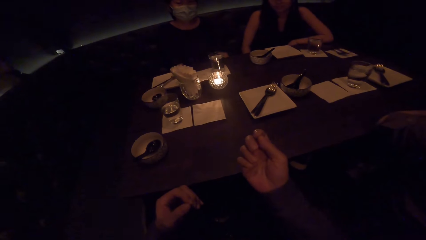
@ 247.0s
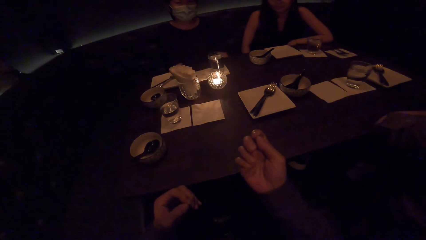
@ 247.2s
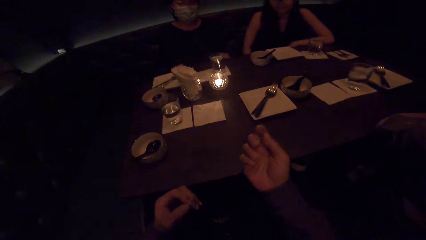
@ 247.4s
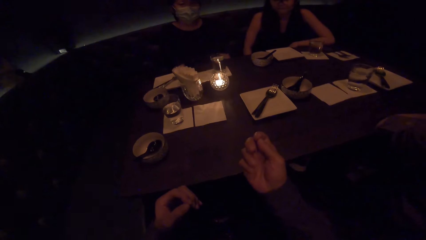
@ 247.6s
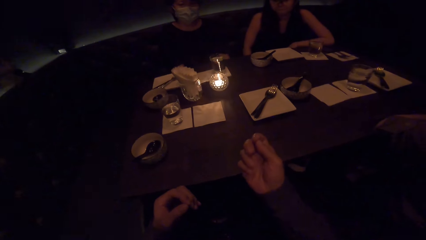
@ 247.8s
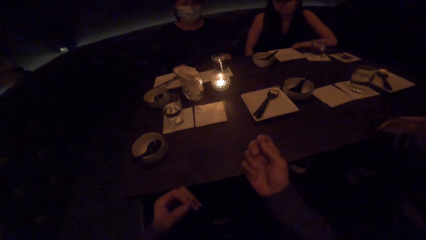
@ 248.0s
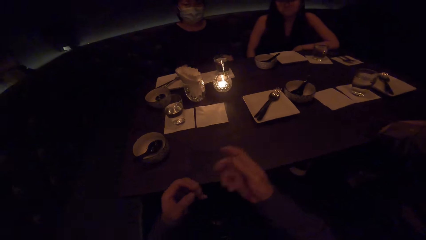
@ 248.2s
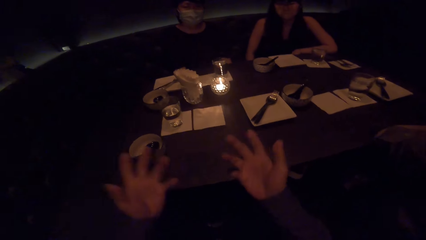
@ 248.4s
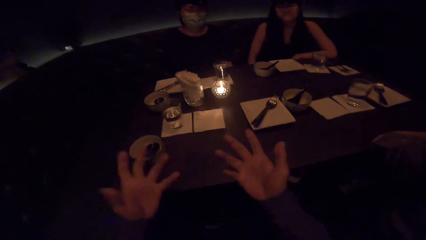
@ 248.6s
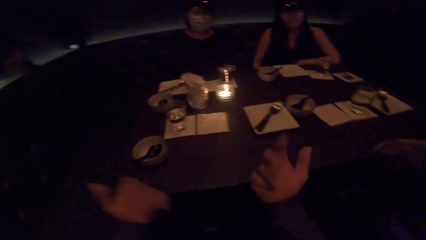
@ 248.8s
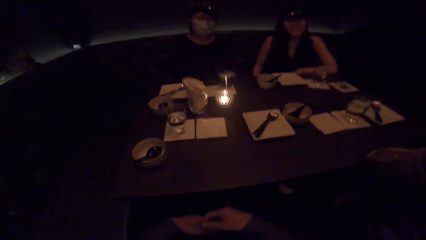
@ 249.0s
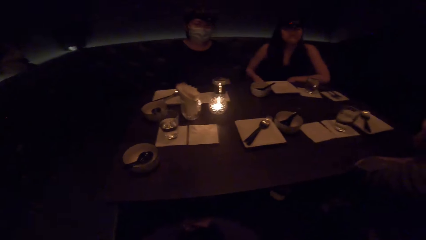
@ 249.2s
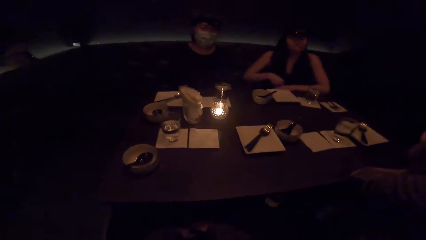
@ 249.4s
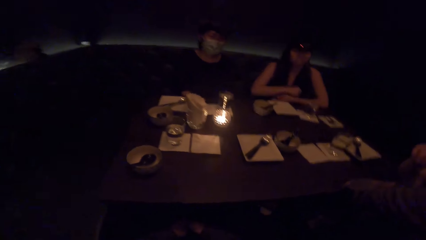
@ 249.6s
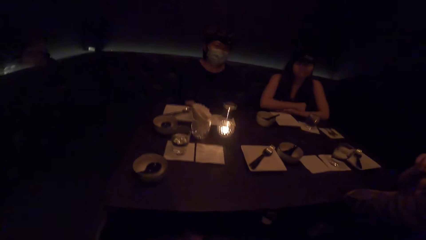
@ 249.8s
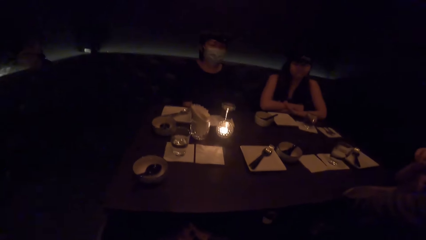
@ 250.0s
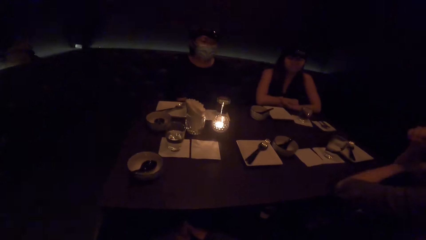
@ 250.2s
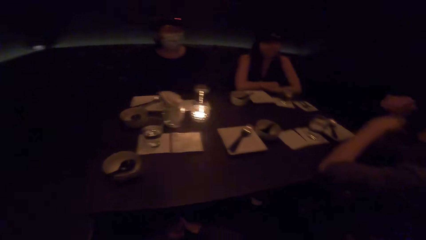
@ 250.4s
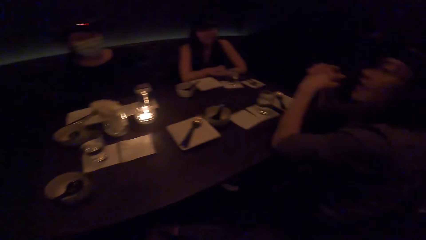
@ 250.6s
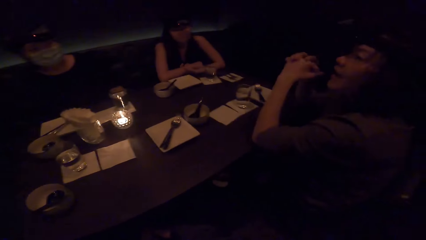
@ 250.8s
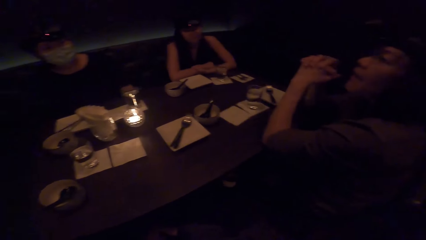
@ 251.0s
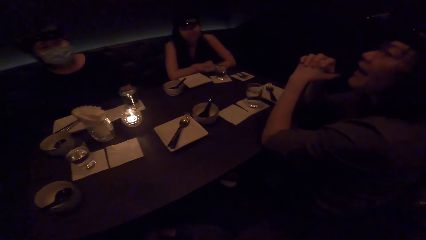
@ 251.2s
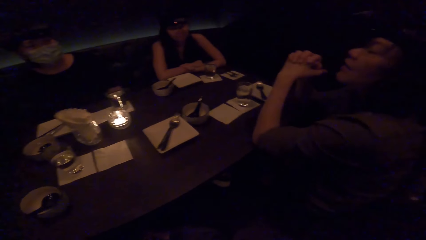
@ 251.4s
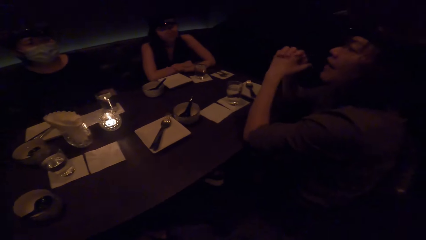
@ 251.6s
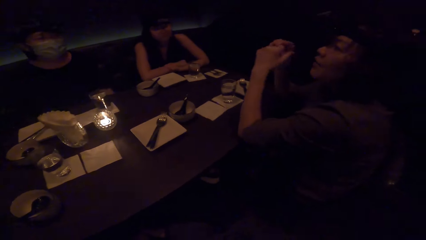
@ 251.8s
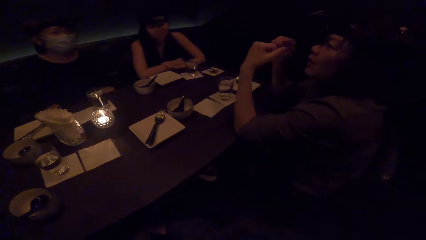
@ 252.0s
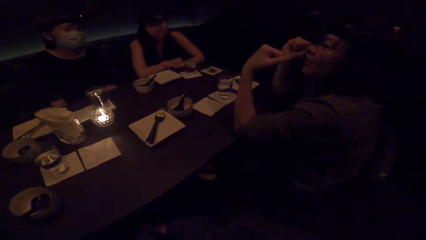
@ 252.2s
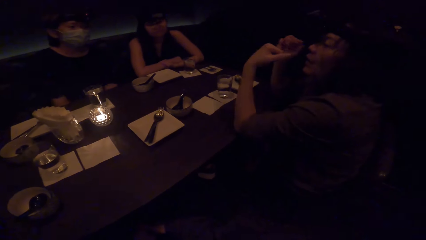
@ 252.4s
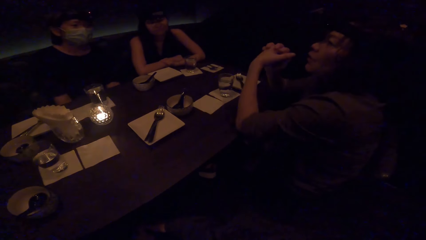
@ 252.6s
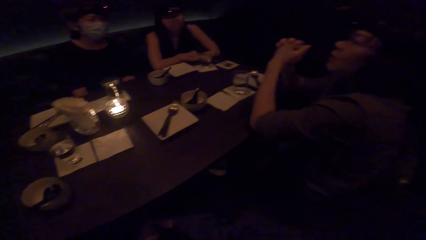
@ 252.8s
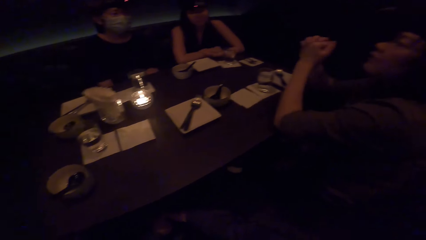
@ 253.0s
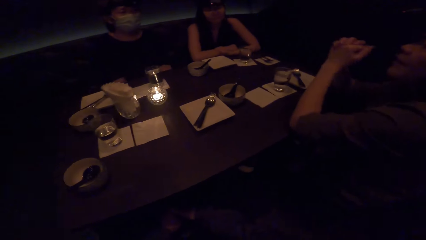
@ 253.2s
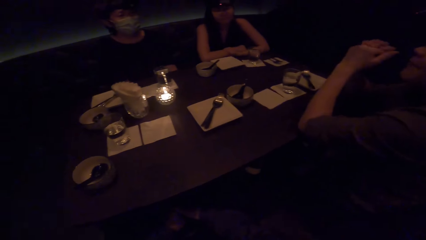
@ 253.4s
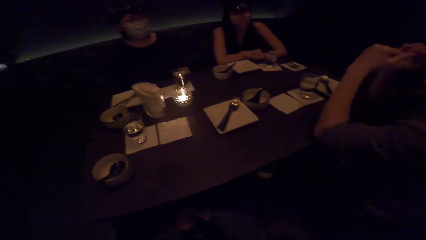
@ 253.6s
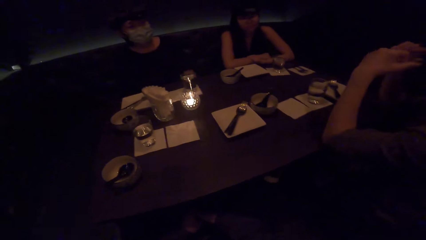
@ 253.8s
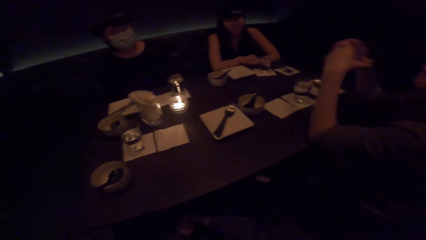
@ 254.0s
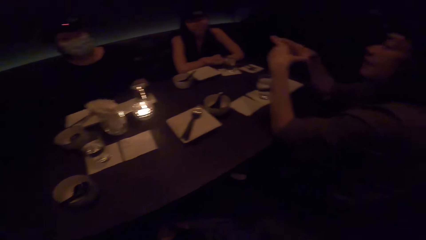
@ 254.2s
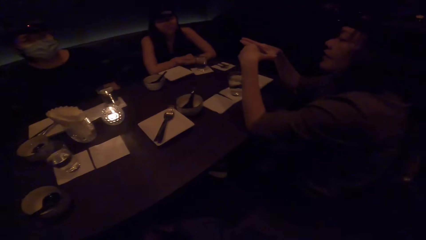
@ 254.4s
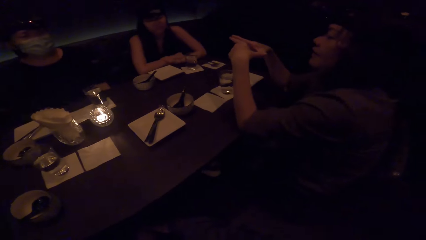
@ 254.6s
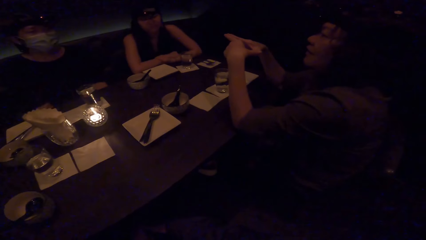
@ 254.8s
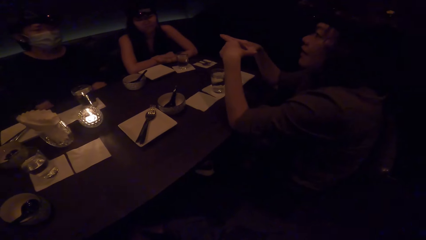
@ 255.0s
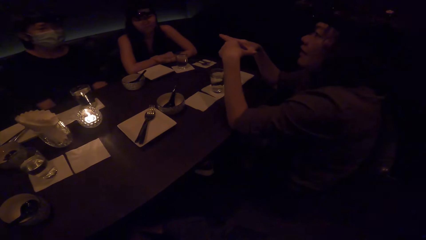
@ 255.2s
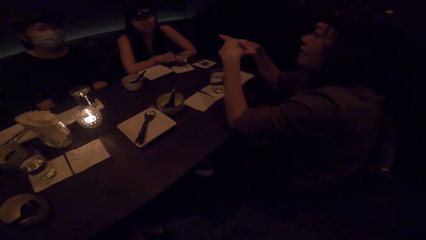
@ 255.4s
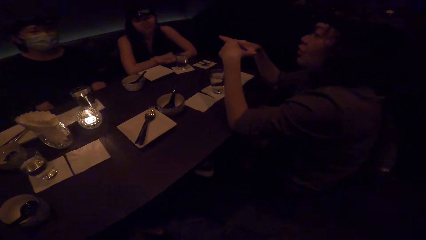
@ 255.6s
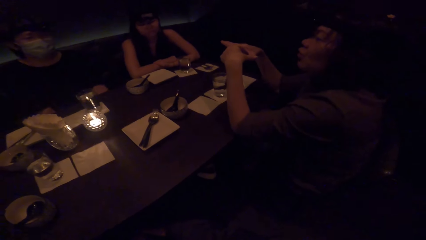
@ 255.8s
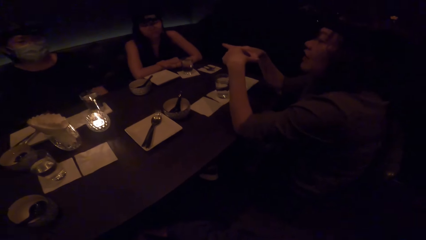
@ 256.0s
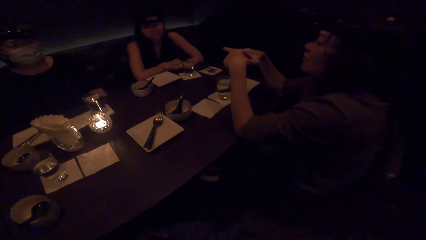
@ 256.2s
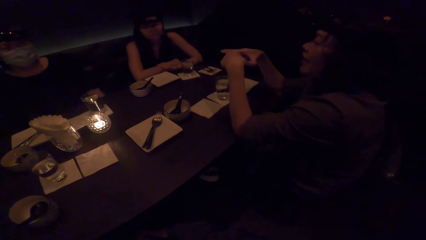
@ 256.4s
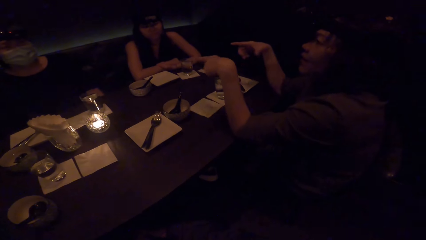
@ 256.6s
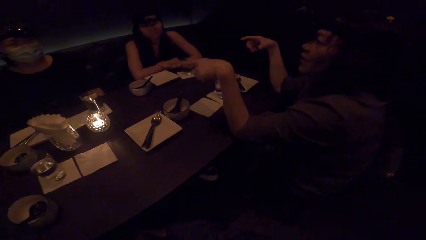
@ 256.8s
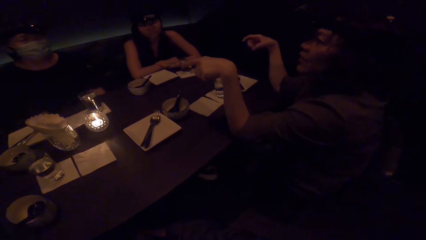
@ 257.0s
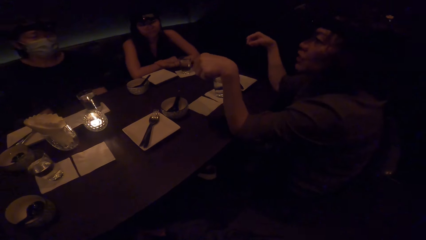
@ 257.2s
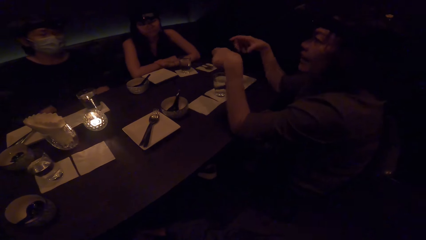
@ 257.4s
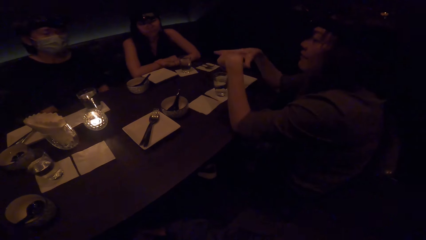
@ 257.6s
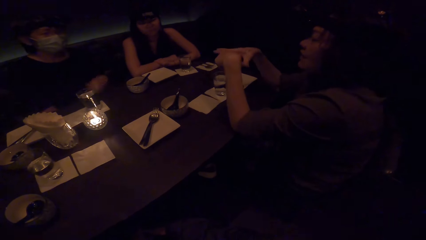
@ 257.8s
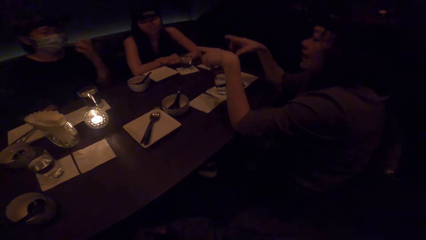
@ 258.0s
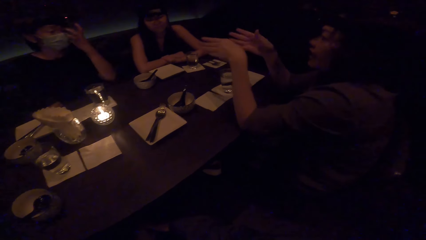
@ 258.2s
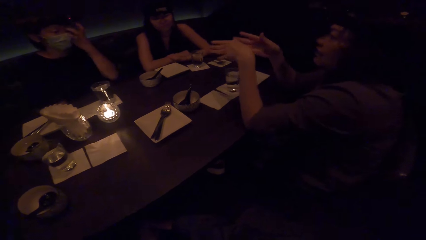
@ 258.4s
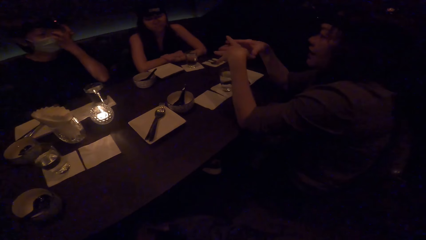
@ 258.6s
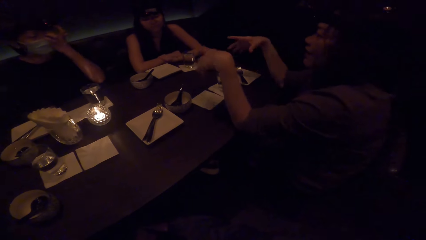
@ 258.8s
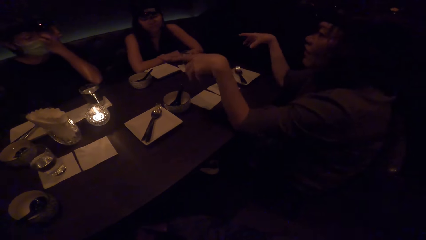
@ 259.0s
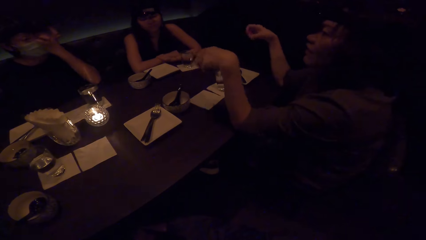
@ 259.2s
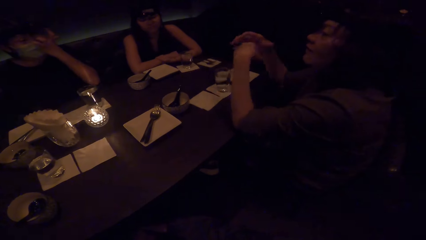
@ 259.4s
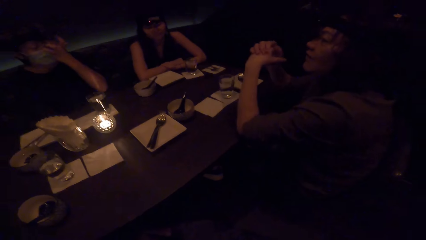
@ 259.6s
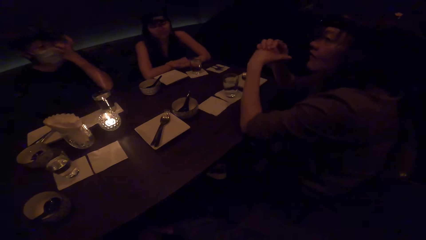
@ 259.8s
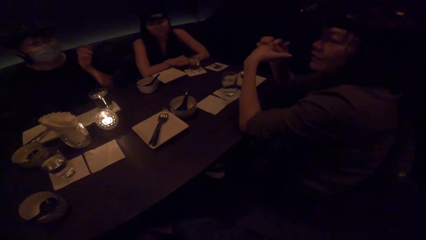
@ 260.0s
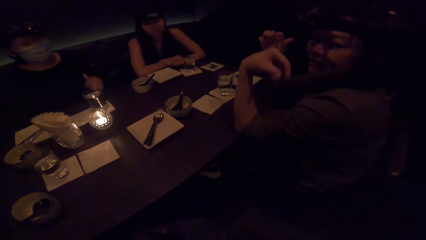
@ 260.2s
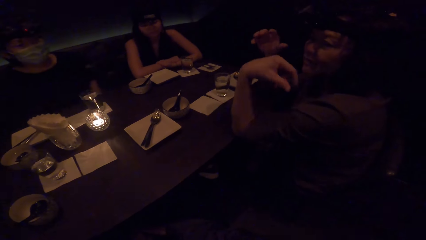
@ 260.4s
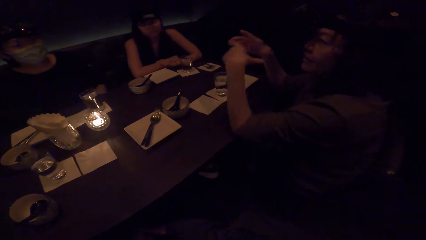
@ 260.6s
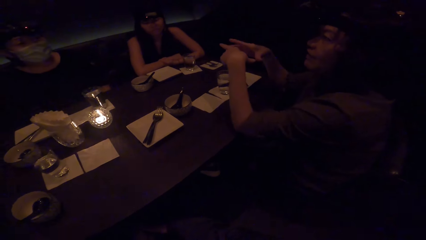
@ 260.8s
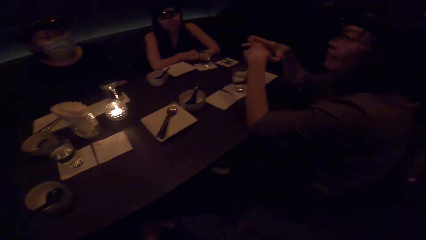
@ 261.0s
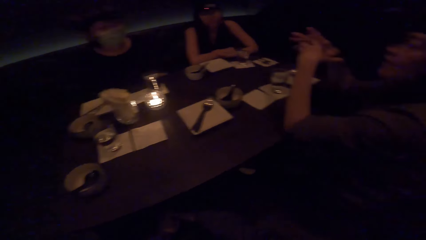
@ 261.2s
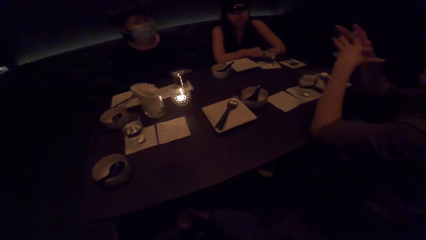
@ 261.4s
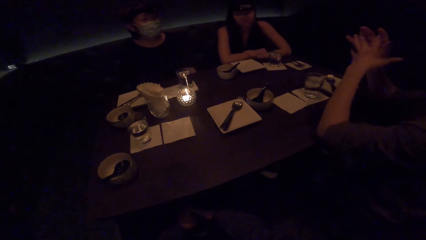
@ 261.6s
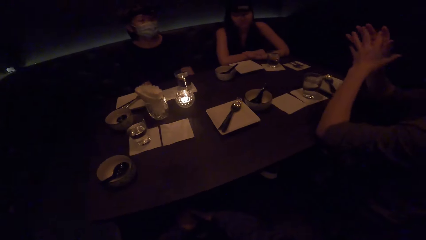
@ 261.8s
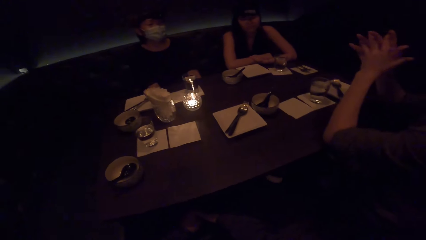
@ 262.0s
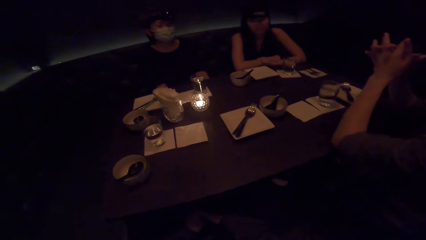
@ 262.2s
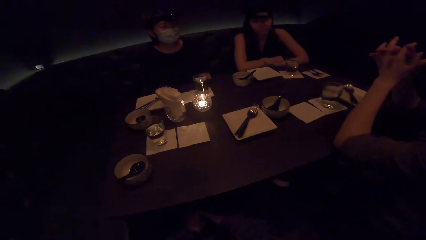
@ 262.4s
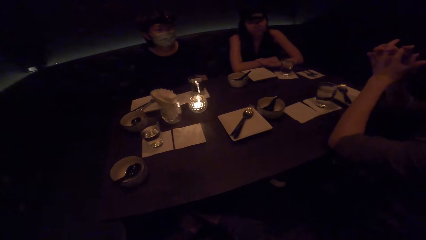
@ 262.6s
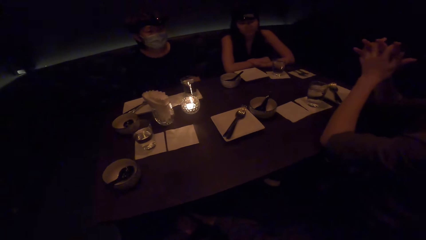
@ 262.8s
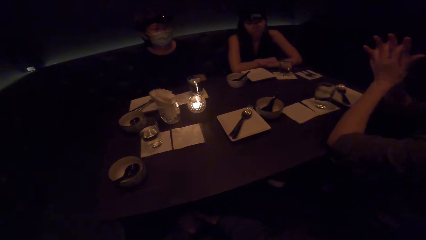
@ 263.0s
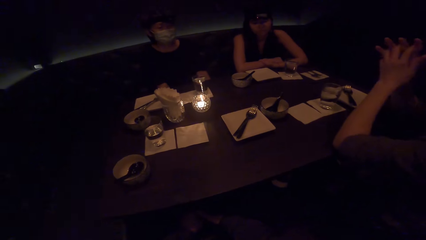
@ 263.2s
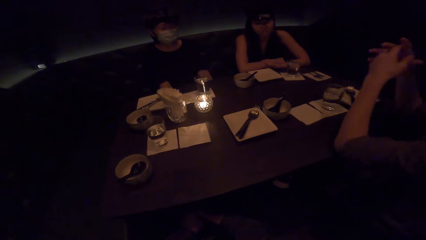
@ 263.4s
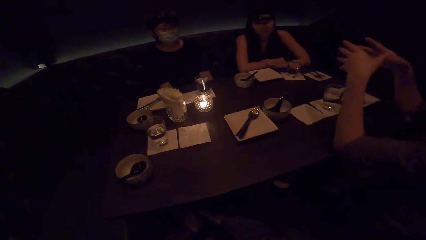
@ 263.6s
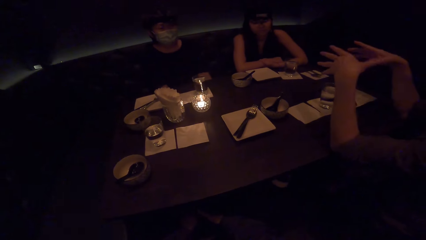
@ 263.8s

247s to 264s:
A woman raises the right hand. Another woman holds both hands together. The camera wearer looks around. The other woman points with both hands. She opens the hands, puts the hands together and sways both hands. She opens the hands and puts the hands together. The camera wearer drops the left hand. The other woman raises both hands.
